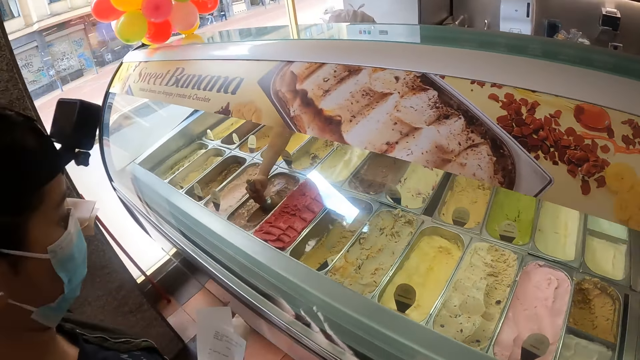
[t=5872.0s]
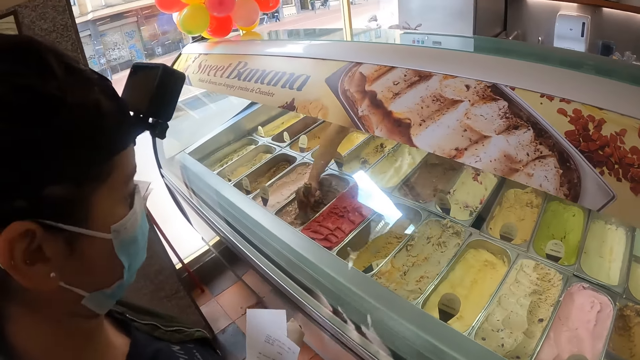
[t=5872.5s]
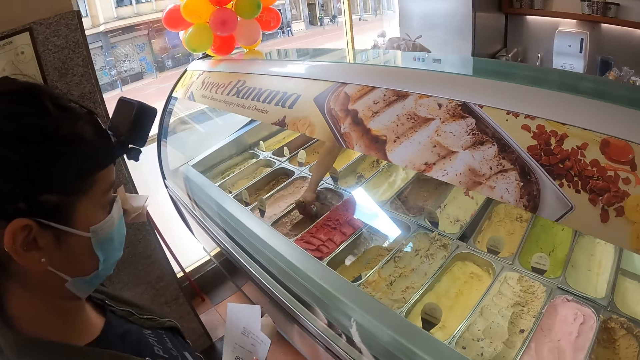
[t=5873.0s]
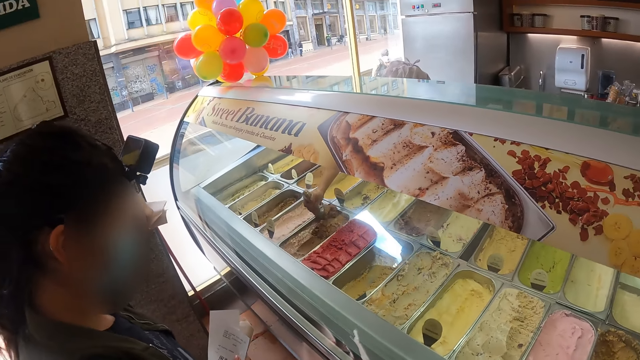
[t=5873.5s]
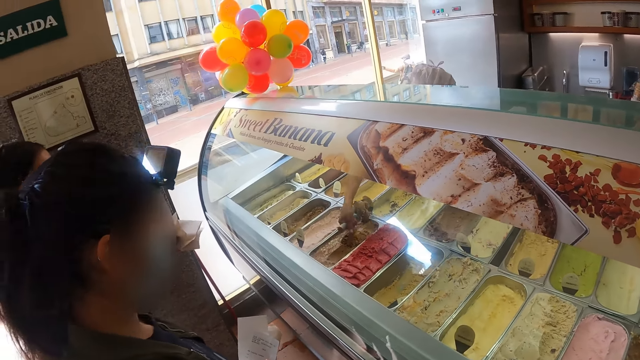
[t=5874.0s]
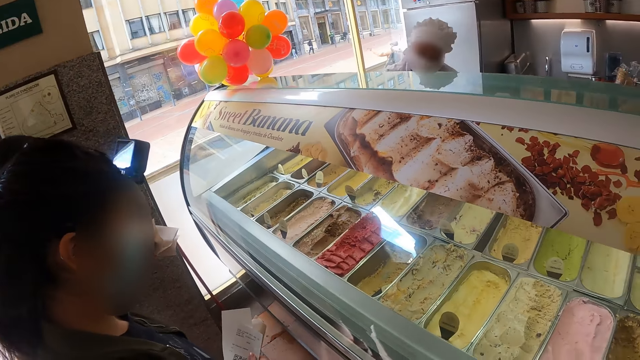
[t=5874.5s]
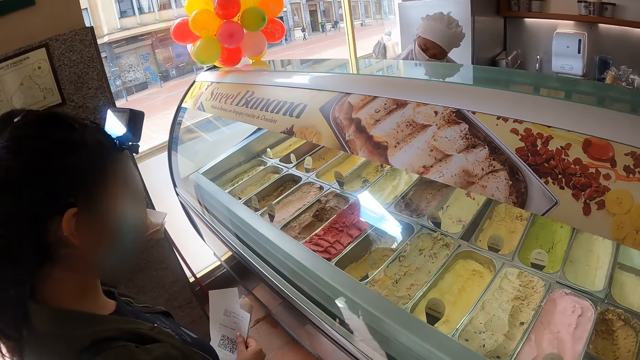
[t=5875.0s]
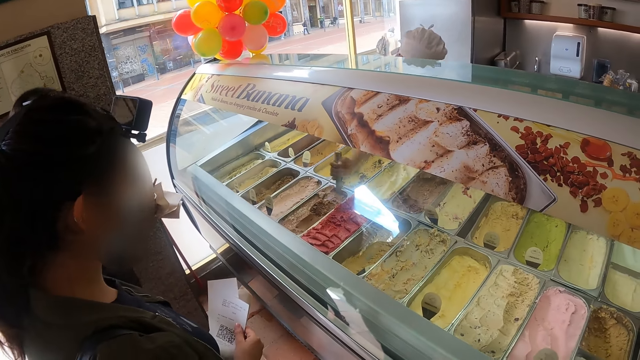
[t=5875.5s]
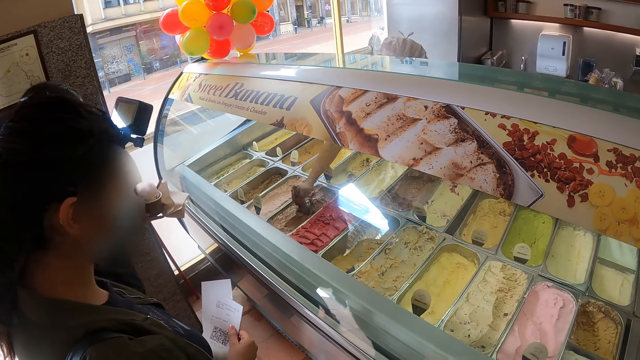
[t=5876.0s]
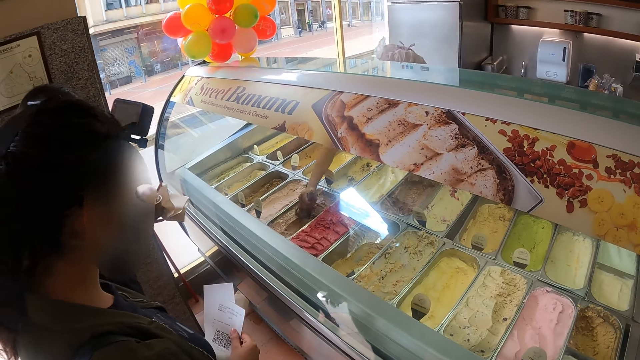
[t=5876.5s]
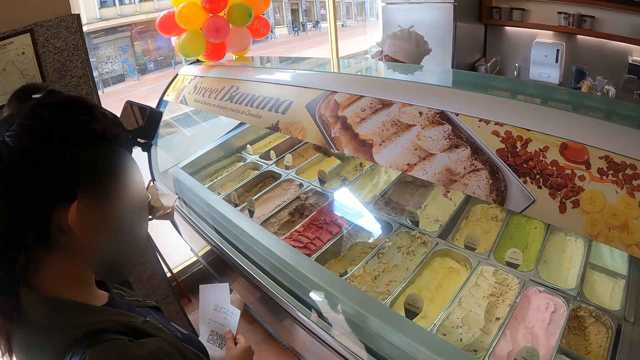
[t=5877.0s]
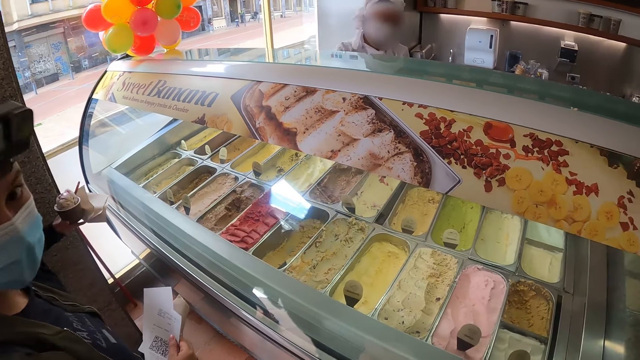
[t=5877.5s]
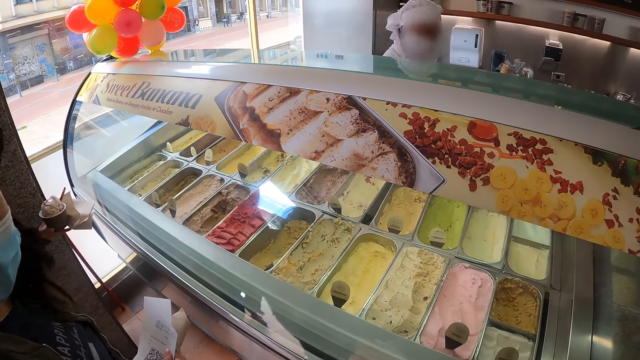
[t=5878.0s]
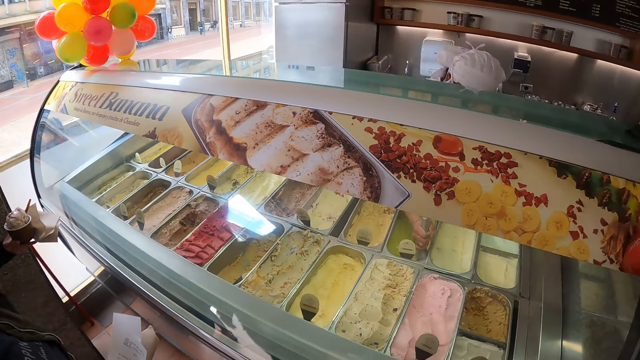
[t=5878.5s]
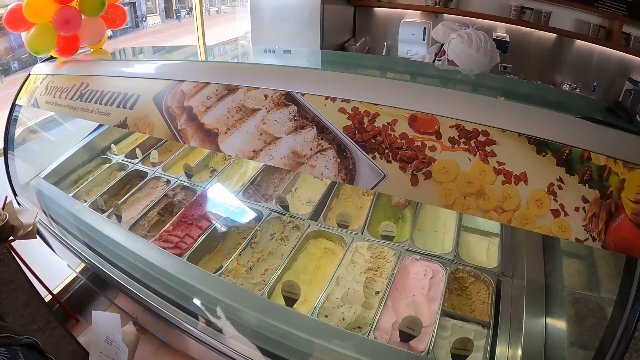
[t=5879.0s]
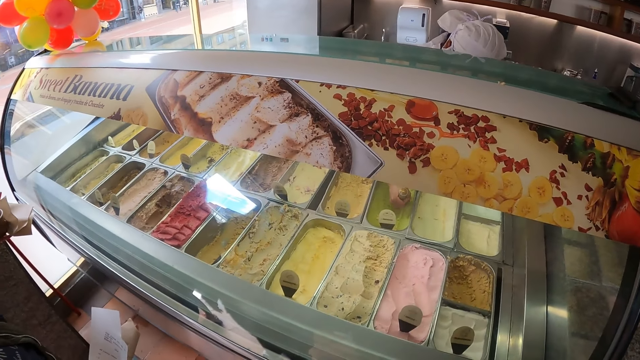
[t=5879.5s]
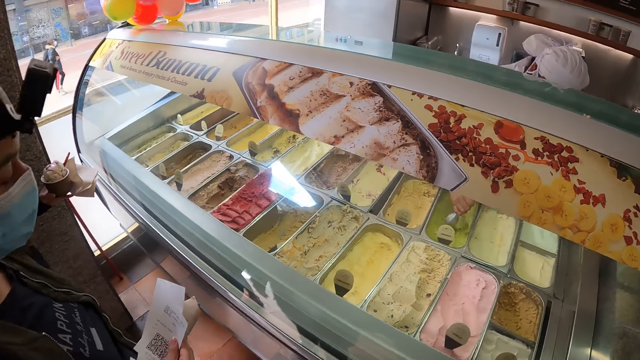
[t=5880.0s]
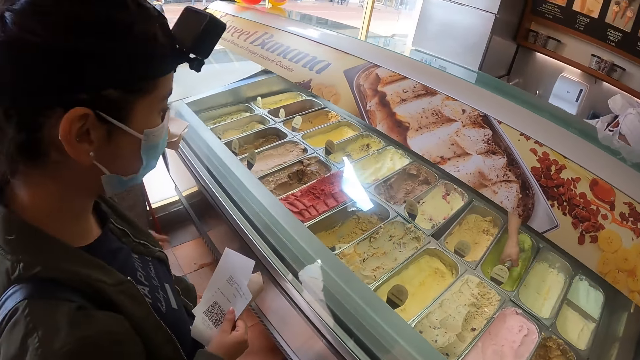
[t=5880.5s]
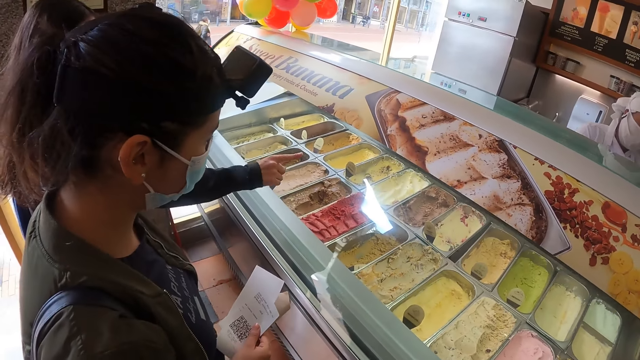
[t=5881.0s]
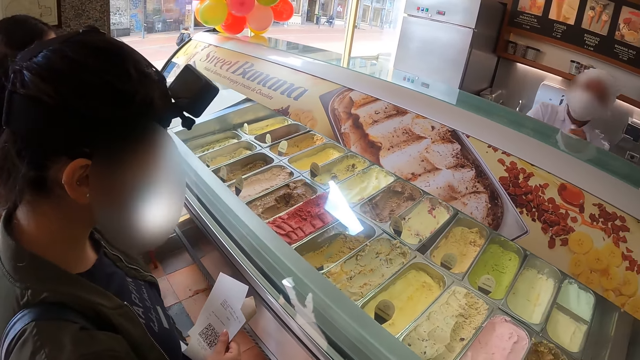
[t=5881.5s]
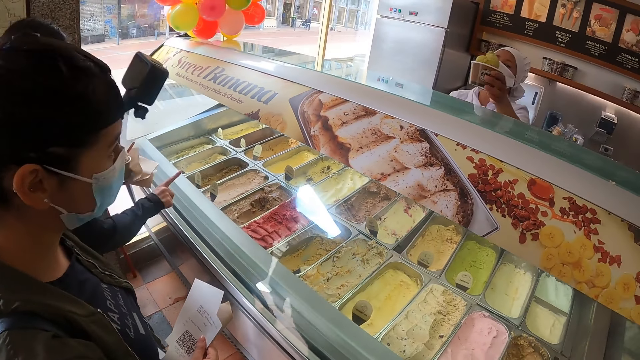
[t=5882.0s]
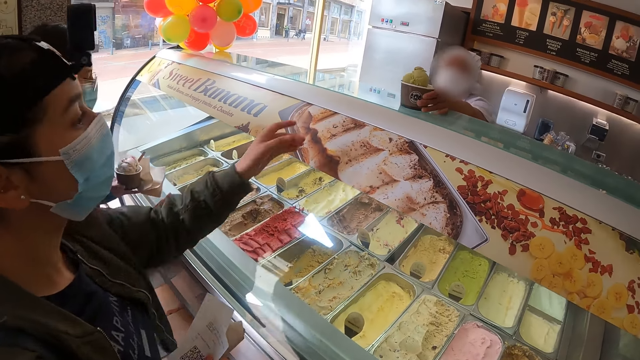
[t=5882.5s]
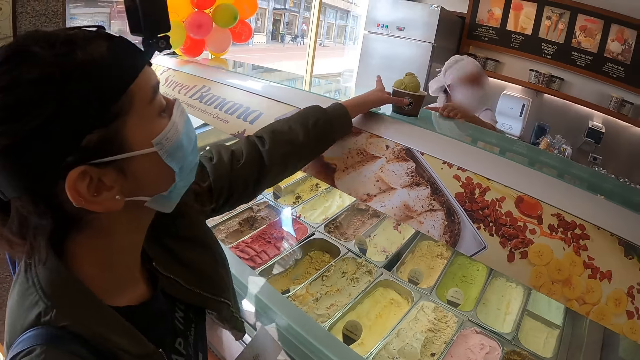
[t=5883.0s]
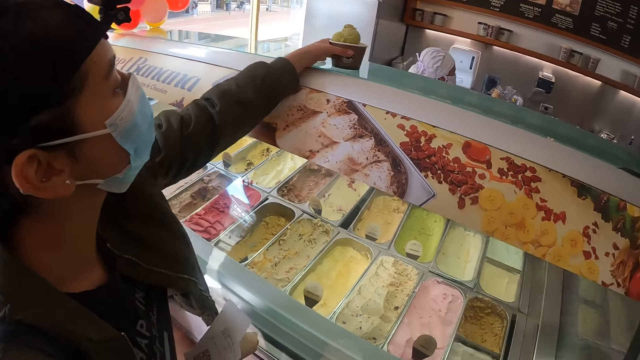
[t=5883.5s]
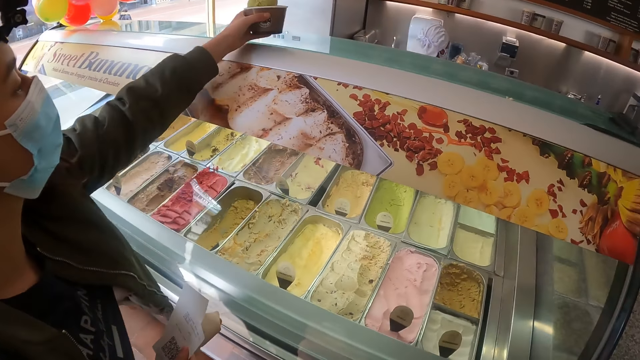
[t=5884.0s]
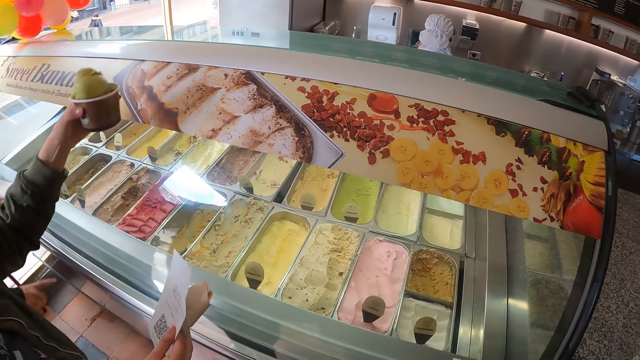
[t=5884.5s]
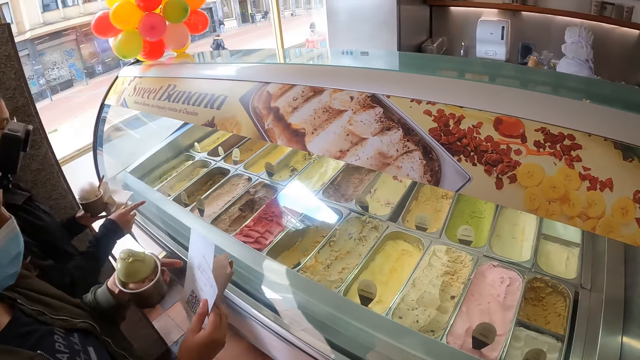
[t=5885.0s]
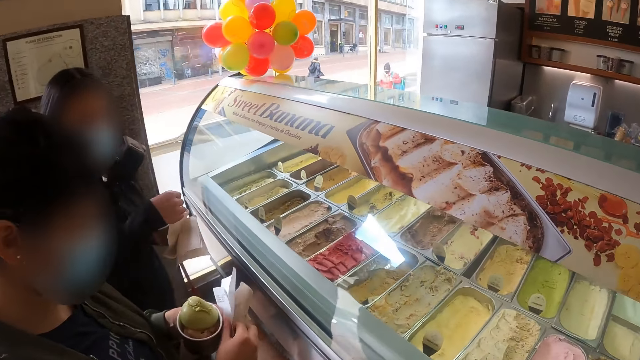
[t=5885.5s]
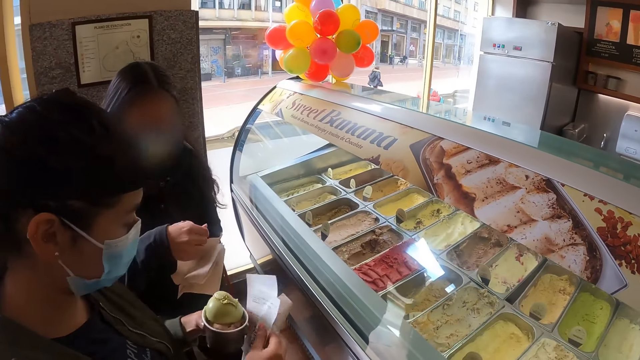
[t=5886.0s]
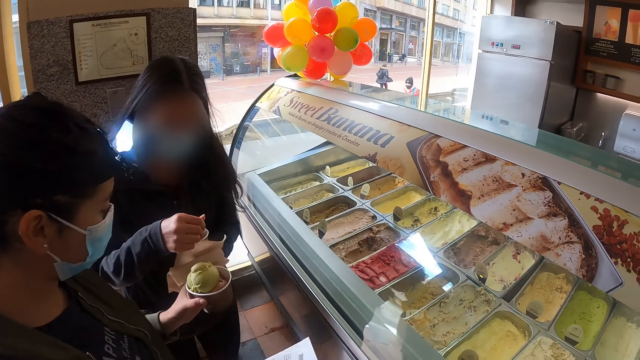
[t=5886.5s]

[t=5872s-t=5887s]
A baker scoops ice cream. A woman points at the ice cream glass. Another woman takes her ice cream. A person picks up an ice cream tub.

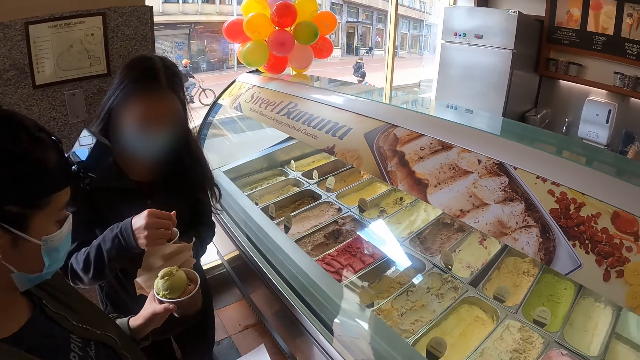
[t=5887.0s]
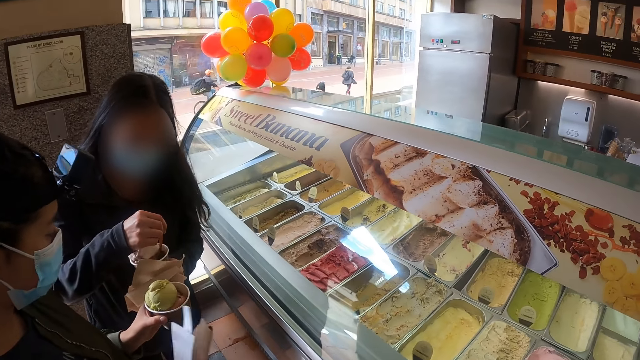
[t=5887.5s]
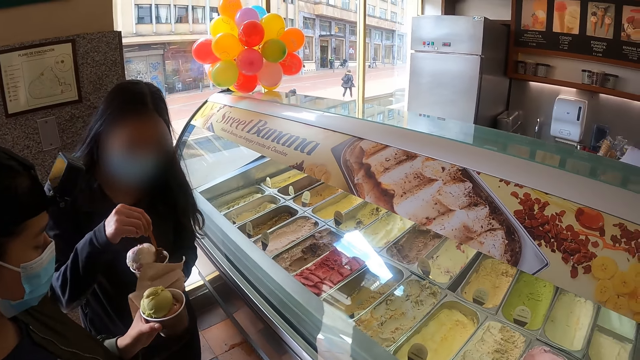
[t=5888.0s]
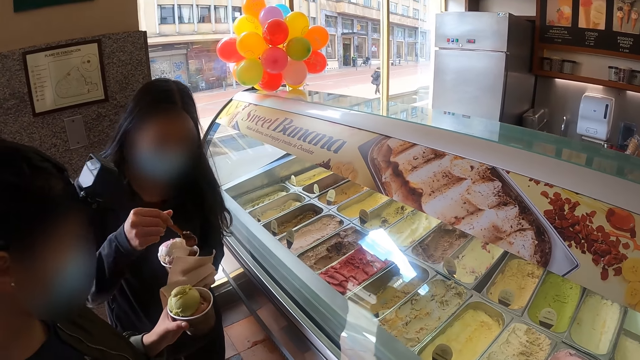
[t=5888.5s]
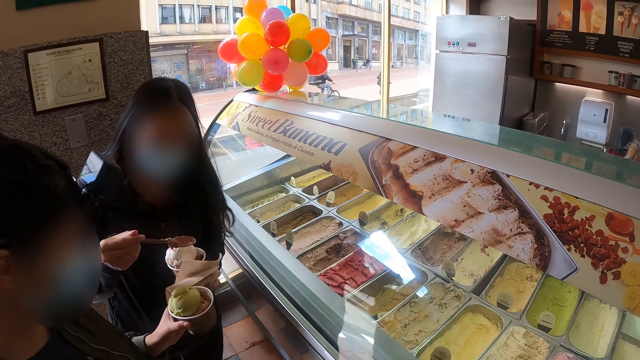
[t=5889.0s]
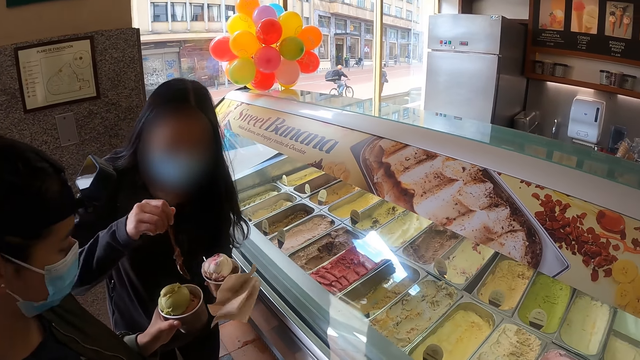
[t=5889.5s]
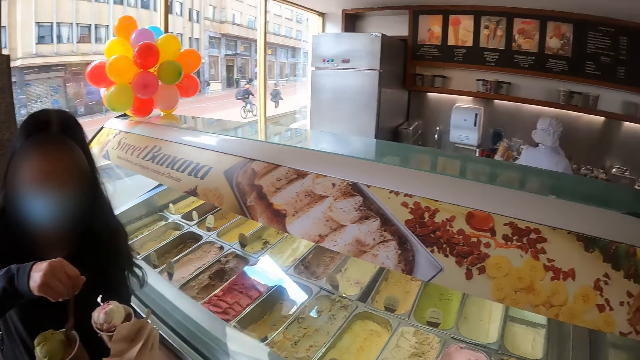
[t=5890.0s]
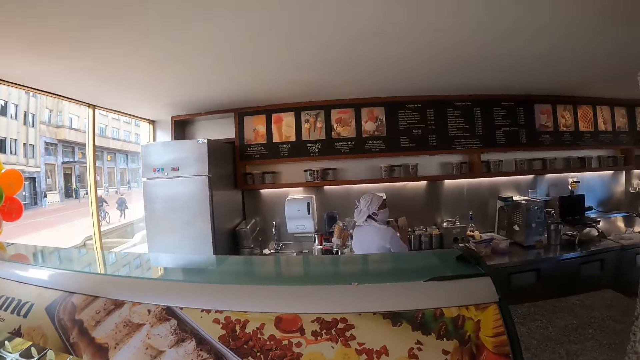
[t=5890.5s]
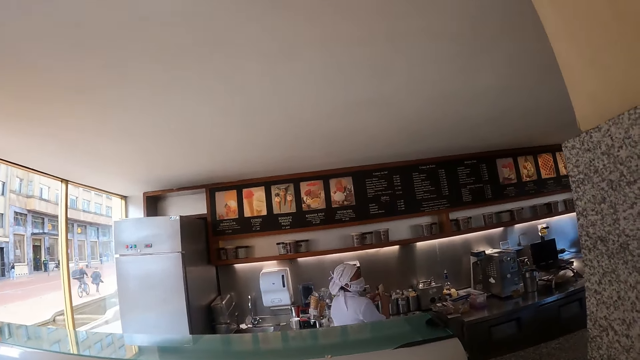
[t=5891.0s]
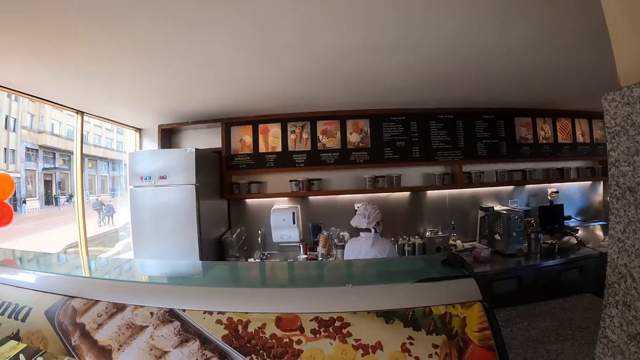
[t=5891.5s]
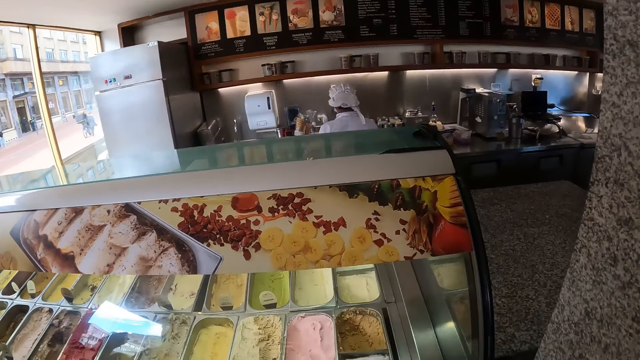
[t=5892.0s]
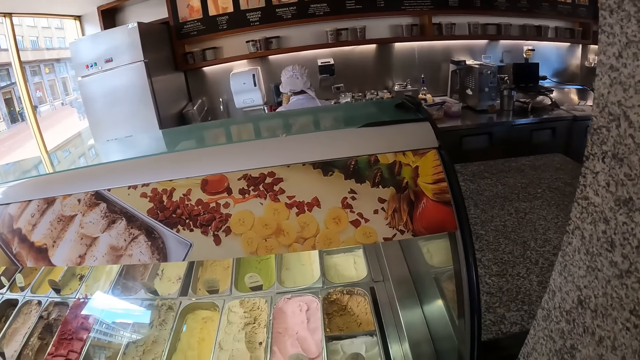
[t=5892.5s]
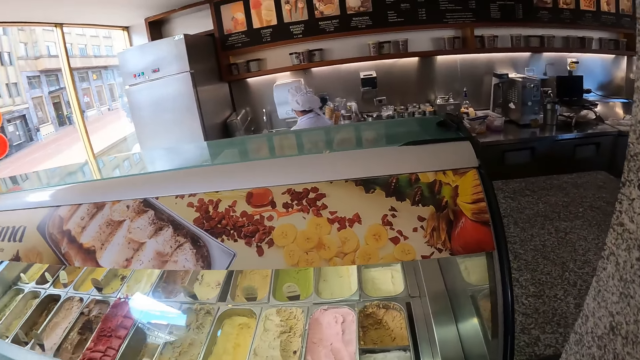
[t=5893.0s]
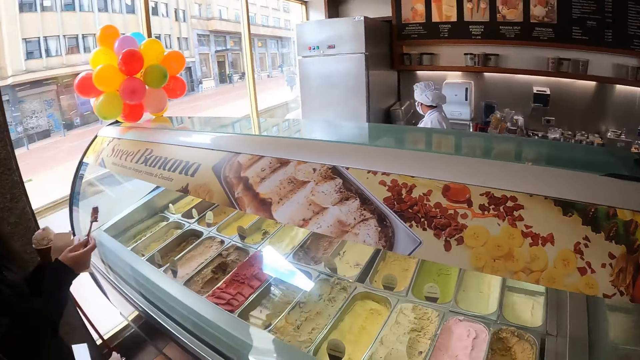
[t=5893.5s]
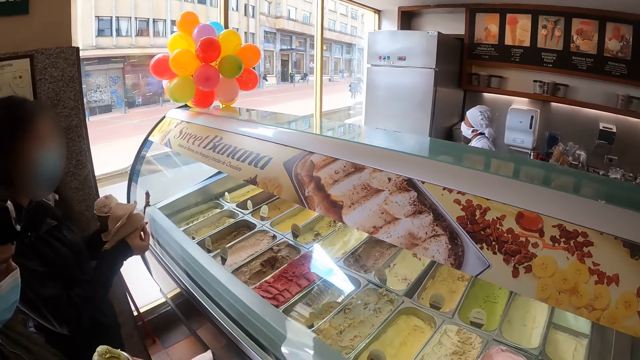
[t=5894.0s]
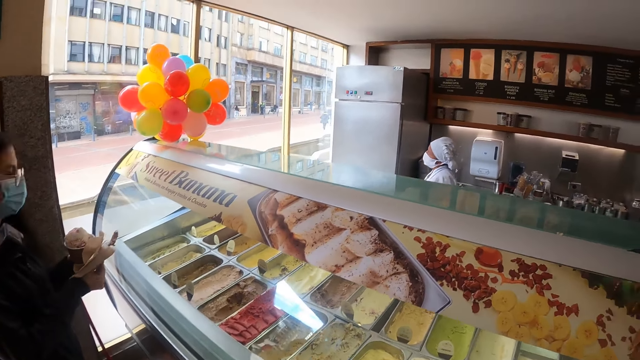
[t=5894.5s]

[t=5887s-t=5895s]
A woman removes a small spoon from her ice cream. A person scoops ice cream. The woman chops her friend's ice cream. The camera wearer looks at a staff.
